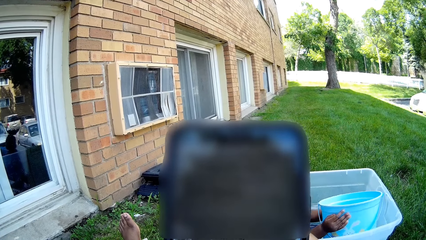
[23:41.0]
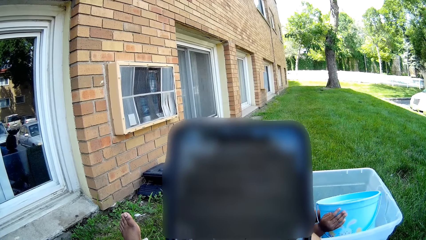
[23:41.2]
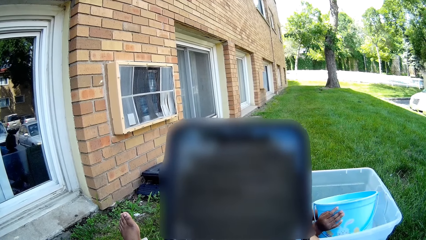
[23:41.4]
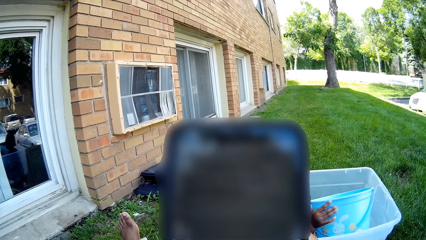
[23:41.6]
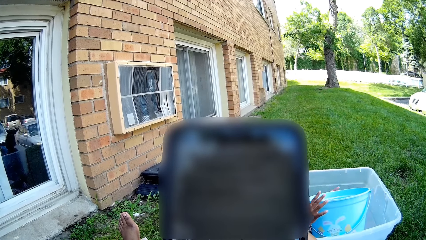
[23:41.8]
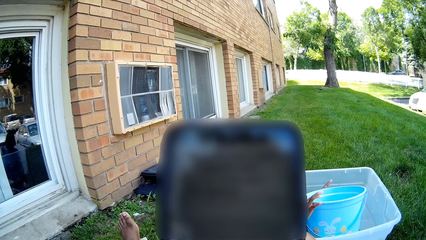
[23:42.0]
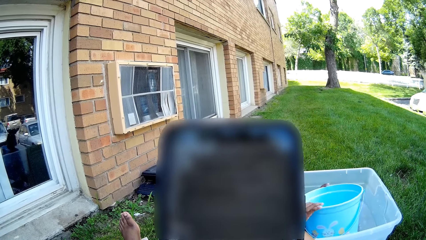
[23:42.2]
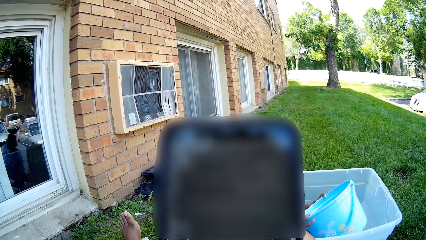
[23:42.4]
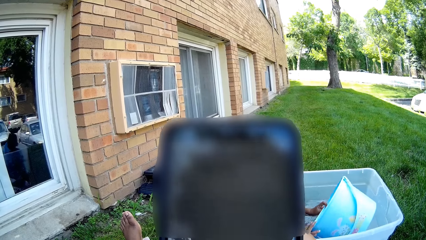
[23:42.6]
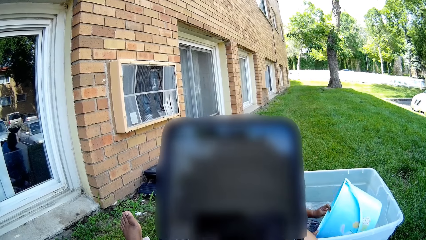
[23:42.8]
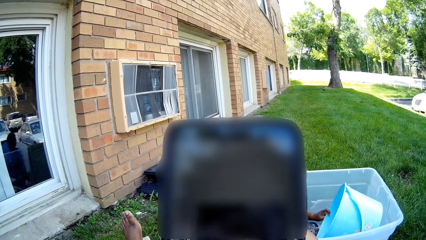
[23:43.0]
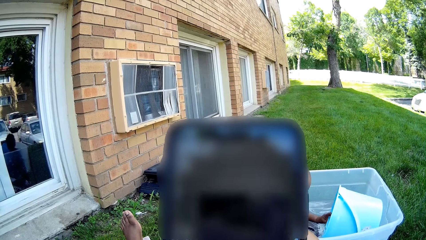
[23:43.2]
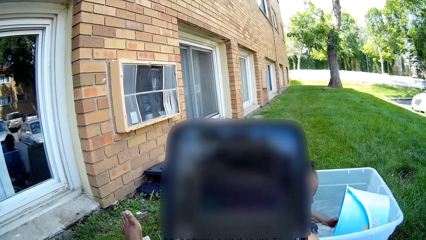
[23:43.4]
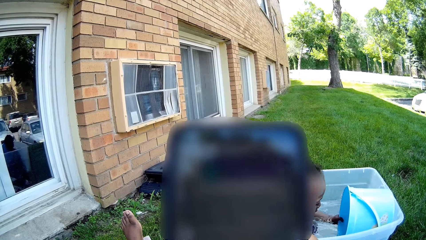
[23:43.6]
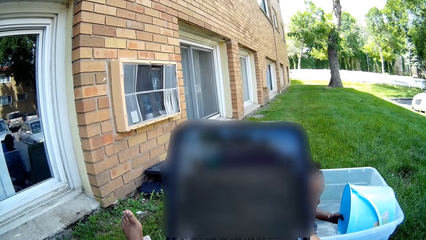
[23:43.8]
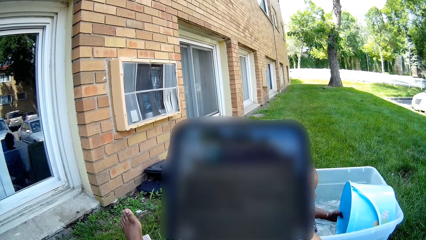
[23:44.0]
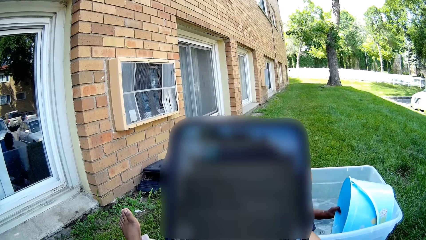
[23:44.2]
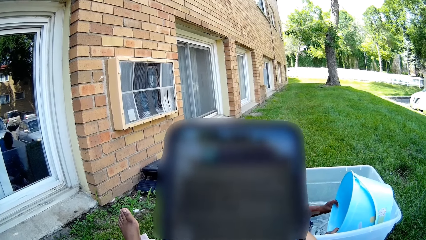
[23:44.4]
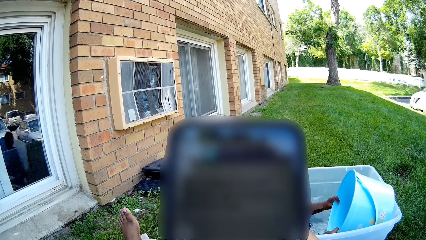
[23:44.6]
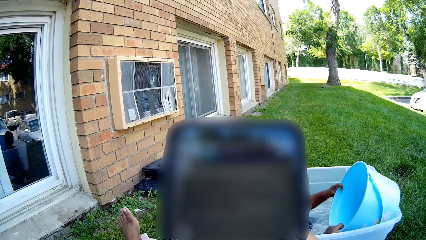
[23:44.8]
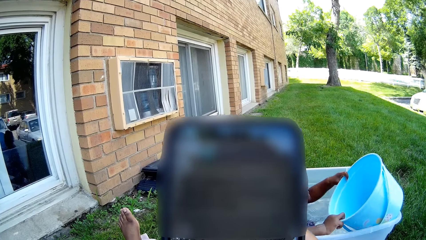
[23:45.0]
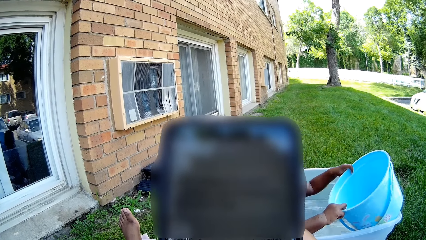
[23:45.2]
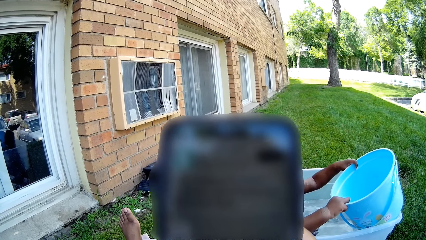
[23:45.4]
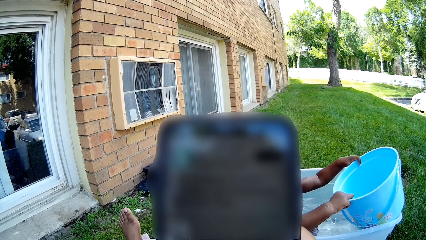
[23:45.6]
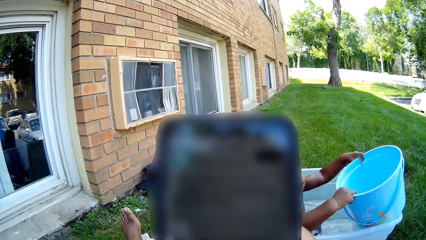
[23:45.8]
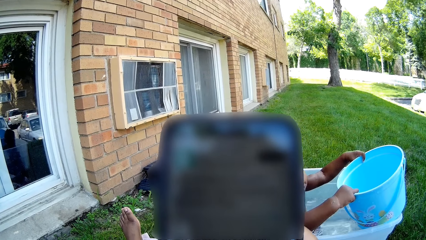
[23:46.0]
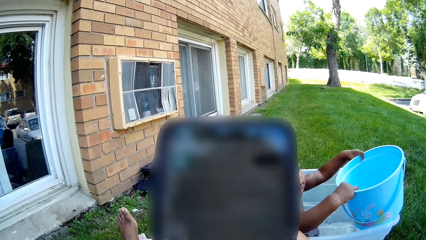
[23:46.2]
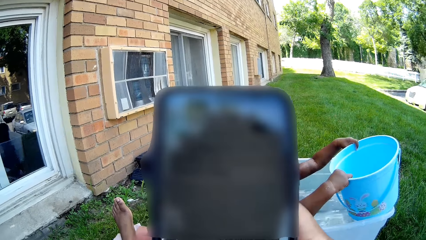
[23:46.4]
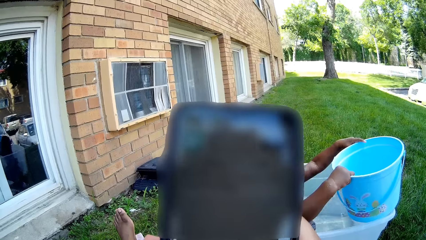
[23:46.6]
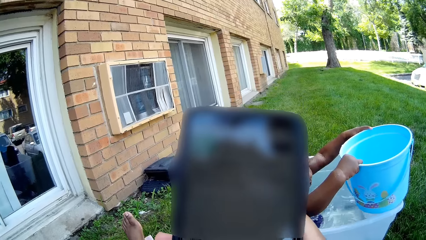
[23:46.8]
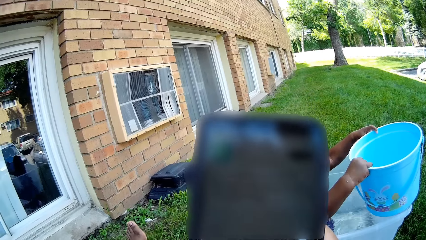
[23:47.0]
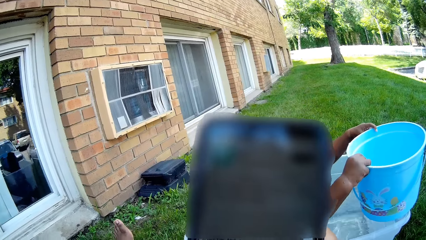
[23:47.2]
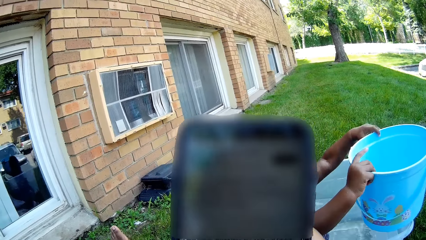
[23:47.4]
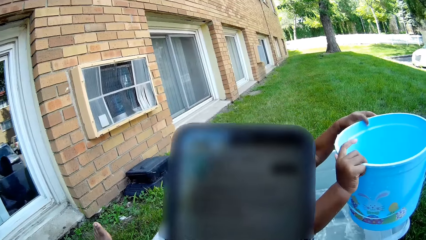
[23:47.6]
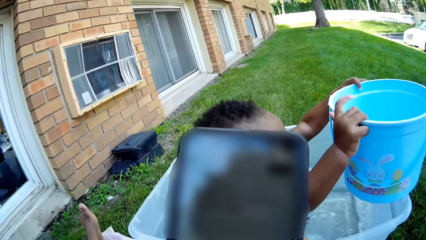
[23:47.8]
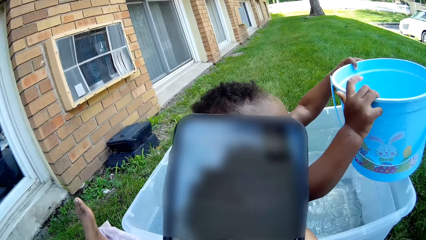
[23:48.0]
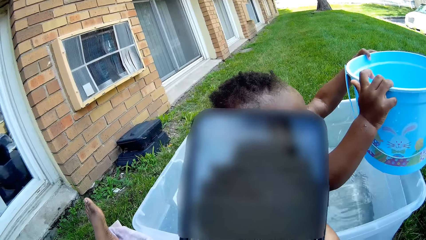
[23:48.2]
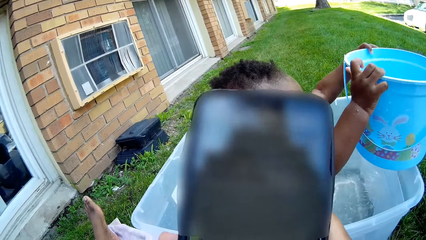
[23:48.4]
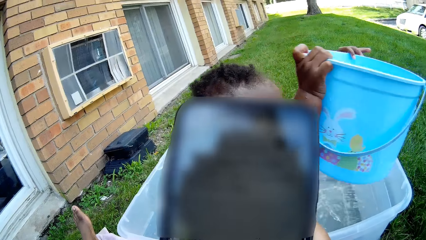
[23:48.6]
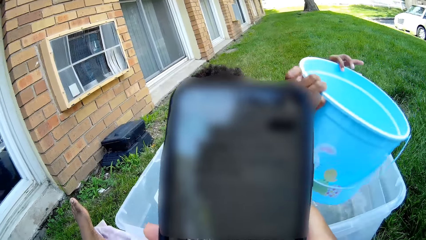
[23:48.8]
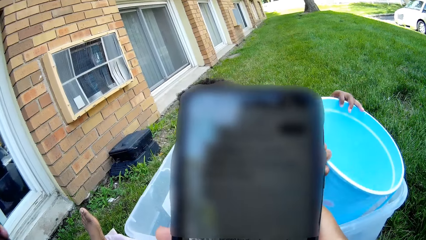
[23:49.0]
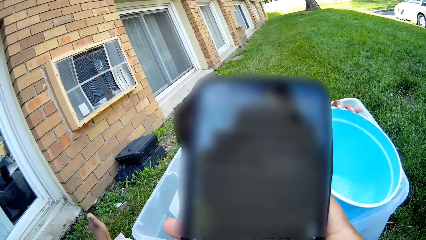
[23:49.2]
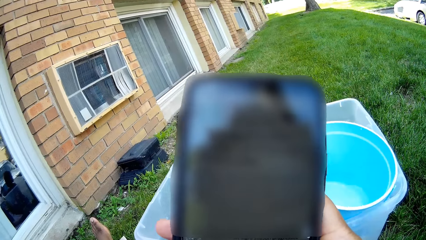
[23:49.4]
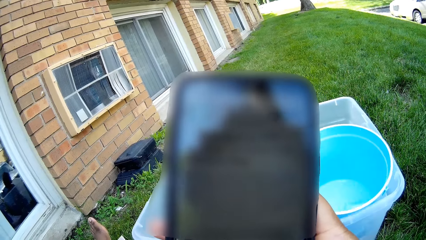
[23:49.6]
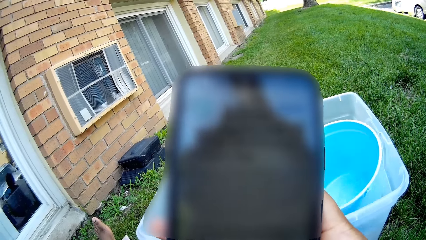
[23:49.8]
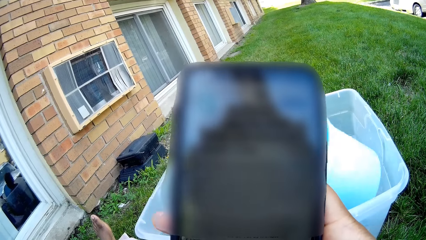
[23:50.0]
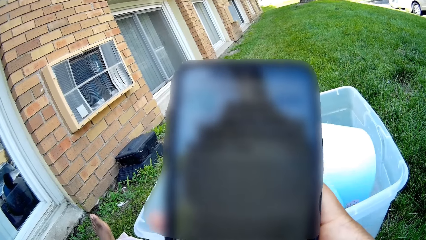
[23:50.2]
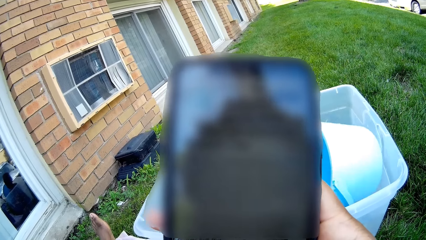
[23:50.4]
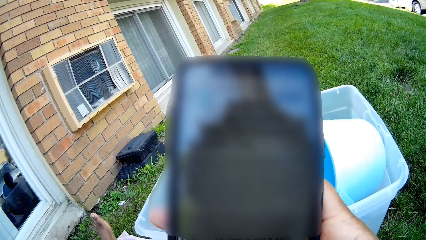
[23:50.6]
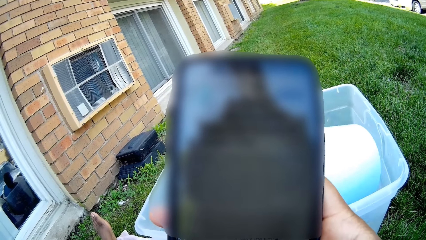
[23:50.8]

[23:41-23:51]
The camera wearer holds a phone. A child places the bucket on the basin with water.

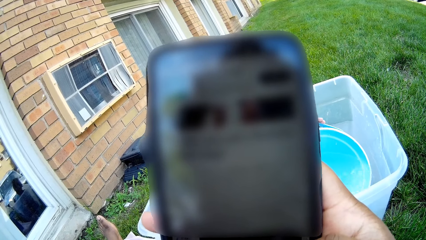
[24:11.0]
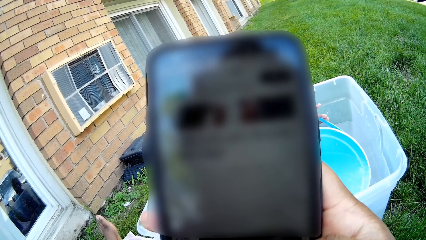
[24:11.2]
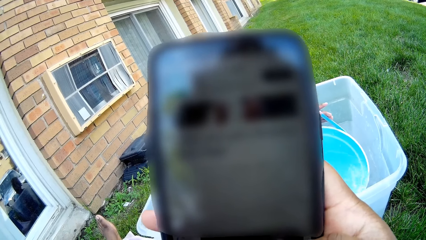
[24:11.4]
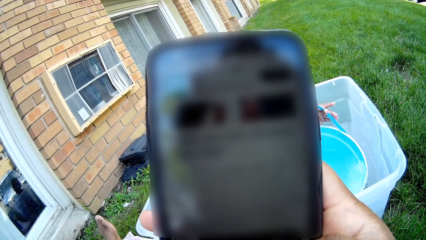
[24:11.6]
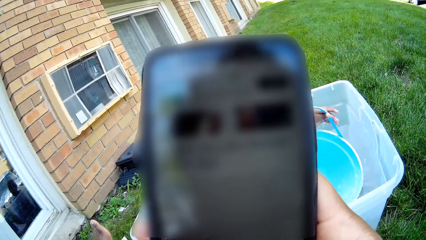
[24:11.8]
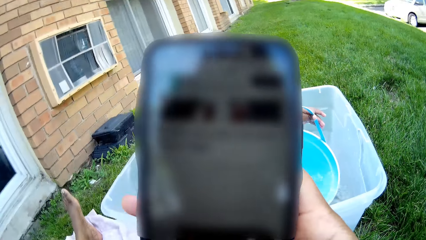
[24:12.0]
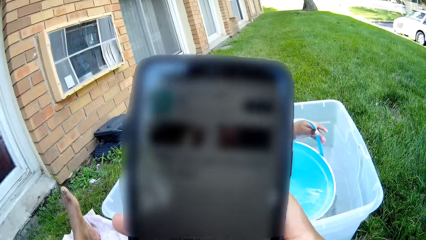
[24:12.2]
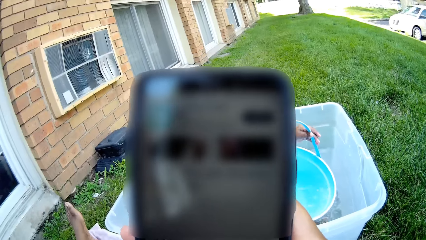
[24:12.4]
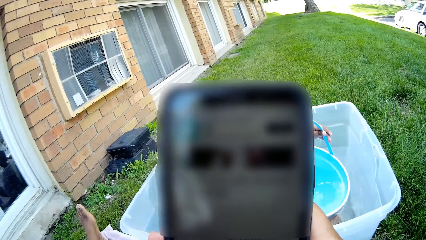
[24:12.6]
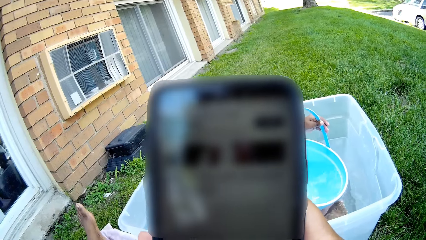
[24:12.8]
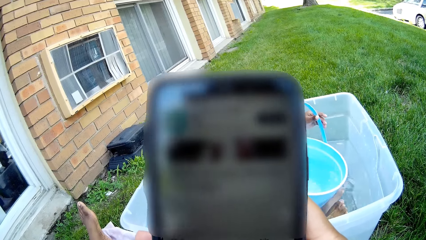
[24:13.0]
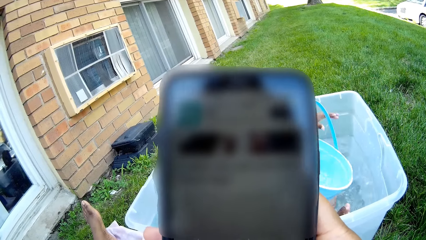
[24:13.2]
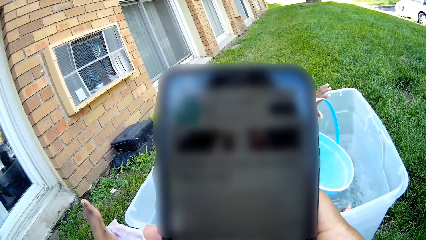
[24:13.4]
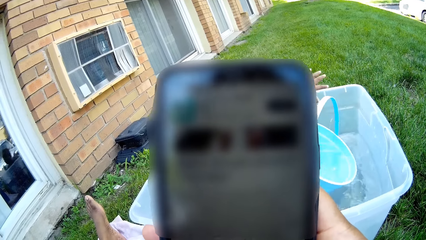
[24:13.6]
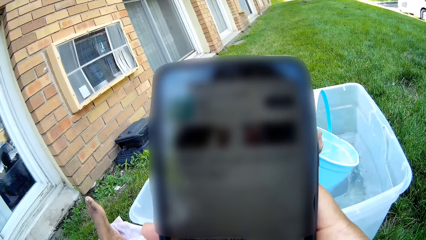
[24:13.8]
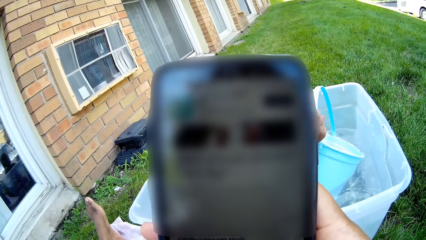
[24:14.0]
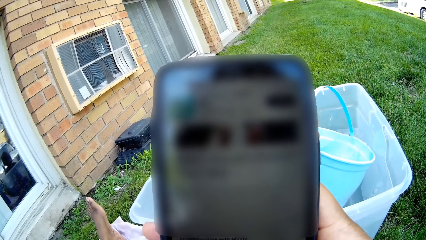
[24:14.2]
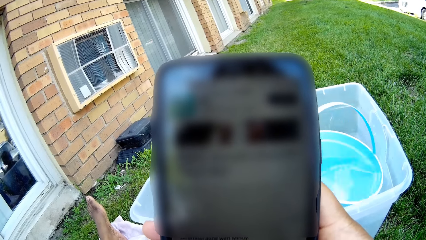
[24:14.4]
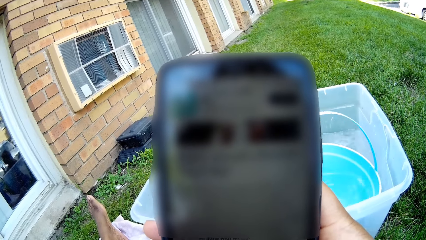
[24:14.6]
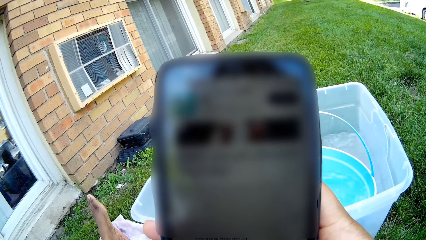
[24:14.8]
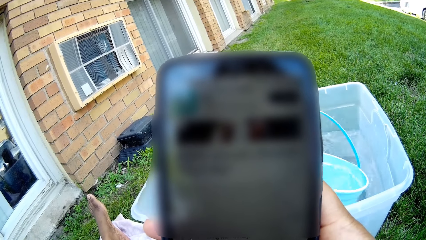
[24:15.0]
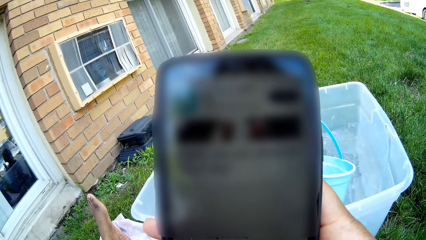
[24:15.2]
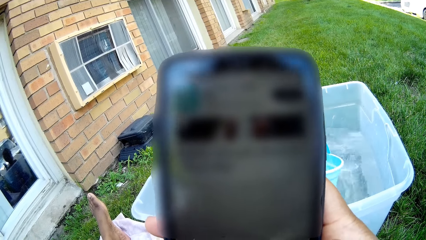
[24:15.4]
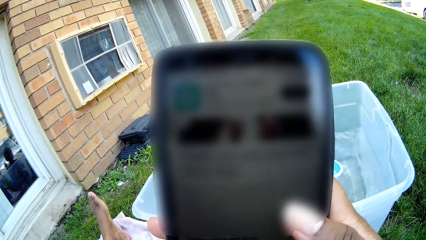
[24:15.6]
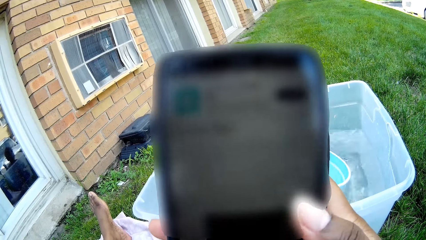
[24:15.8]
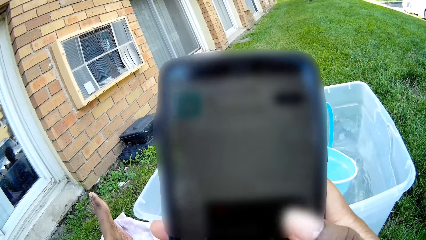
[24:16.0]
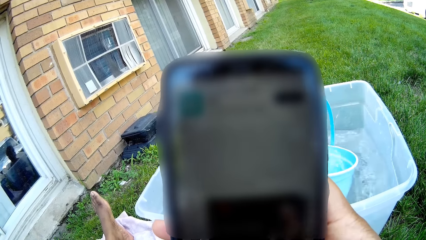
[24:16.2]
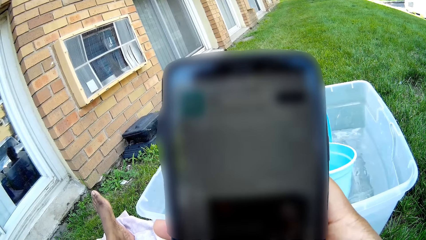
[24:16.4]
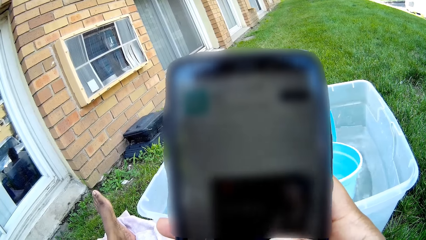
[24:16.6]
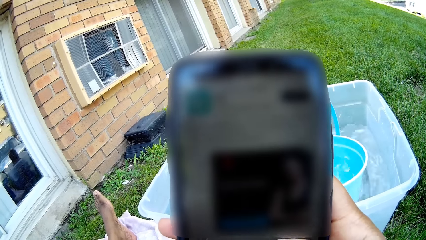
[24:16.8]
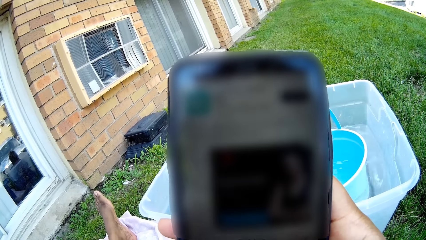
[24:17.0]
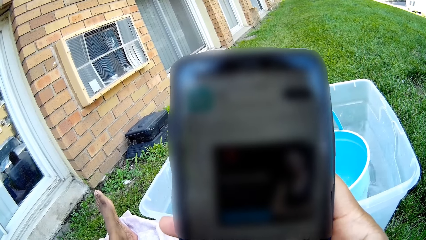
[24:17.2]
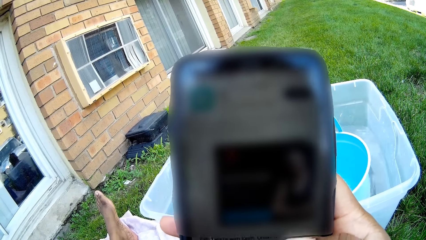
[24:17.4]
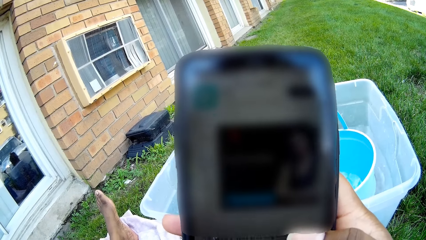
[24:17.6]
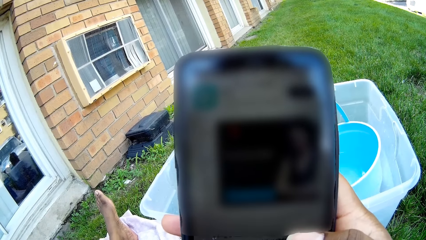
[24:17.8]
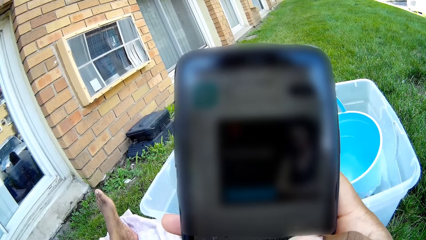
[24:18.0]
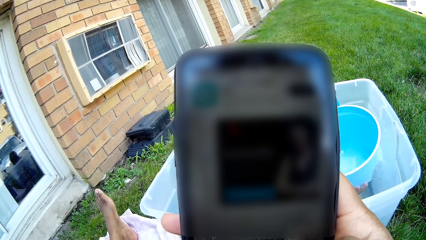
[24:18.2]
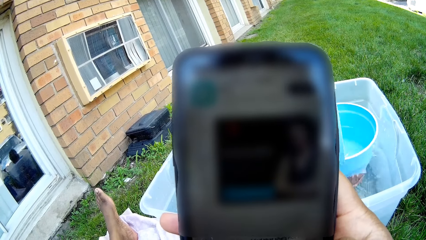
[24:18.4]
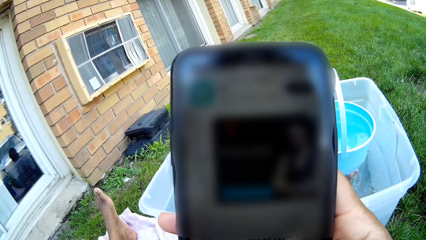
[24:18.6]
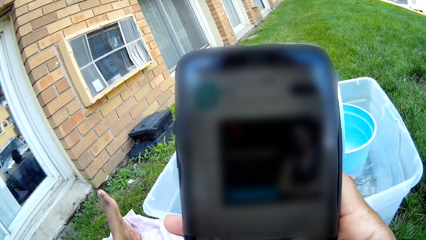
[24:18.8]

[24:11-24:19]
The camera wearer turns to the side. A person plays with a bucket in the water. The camera wearer holds a phone.
